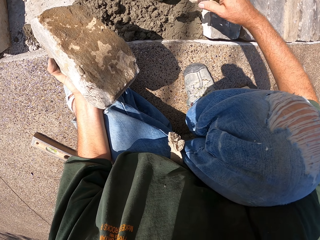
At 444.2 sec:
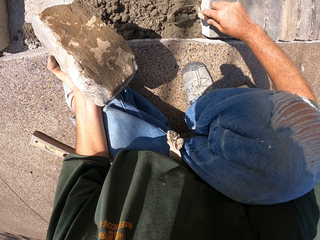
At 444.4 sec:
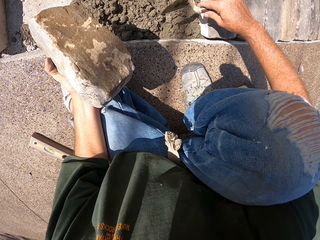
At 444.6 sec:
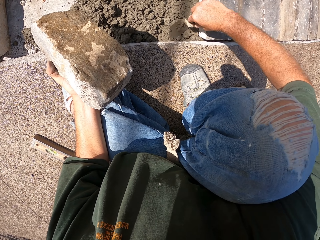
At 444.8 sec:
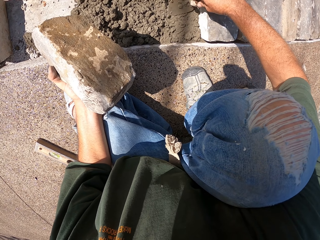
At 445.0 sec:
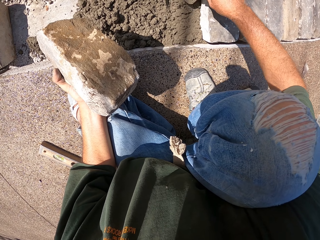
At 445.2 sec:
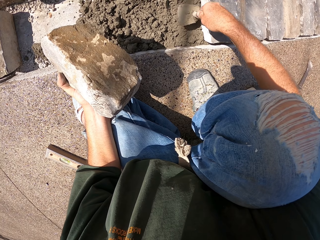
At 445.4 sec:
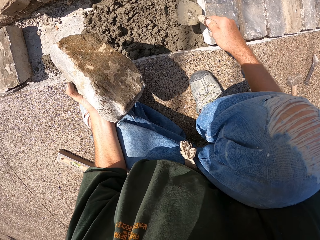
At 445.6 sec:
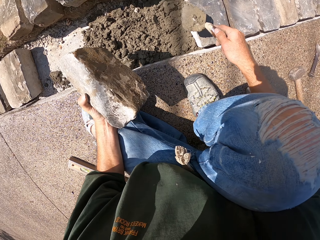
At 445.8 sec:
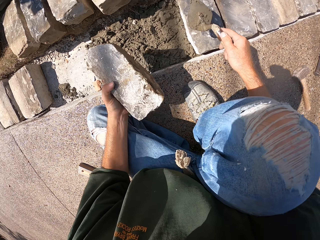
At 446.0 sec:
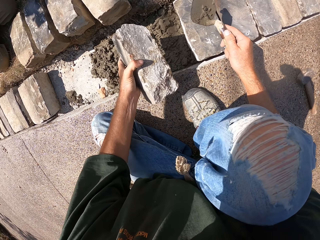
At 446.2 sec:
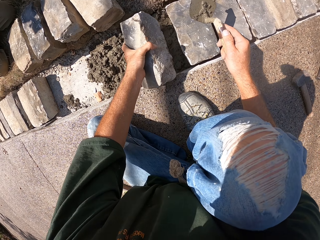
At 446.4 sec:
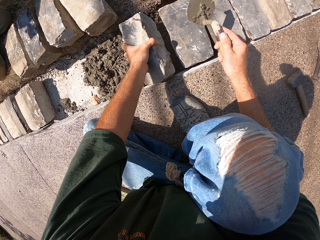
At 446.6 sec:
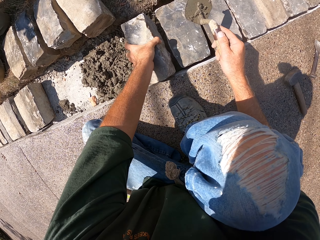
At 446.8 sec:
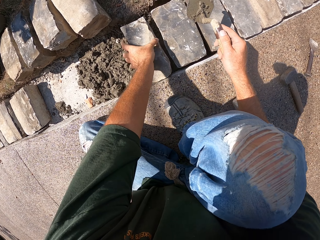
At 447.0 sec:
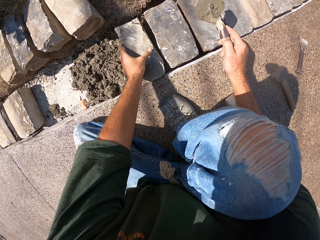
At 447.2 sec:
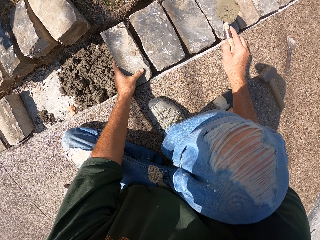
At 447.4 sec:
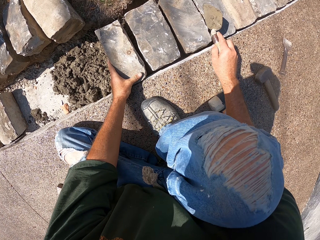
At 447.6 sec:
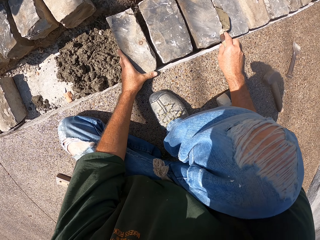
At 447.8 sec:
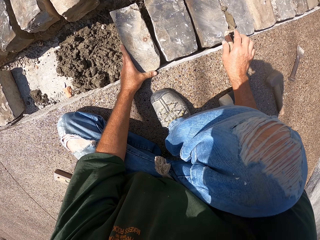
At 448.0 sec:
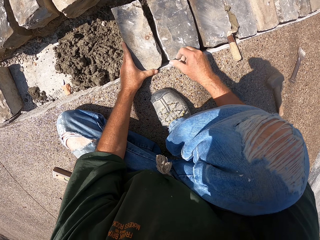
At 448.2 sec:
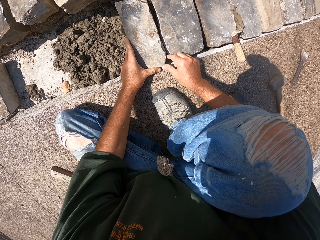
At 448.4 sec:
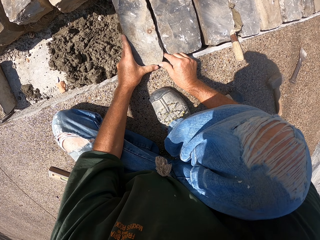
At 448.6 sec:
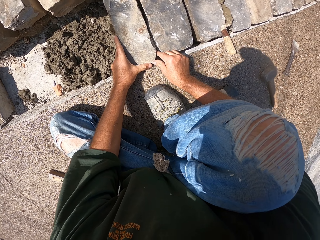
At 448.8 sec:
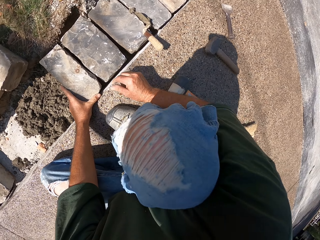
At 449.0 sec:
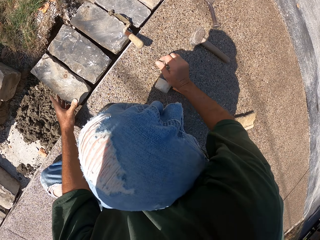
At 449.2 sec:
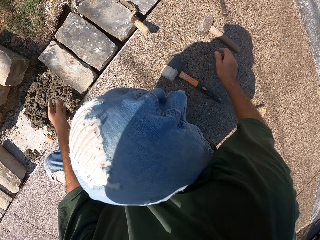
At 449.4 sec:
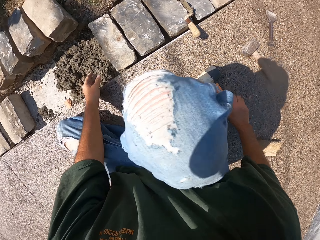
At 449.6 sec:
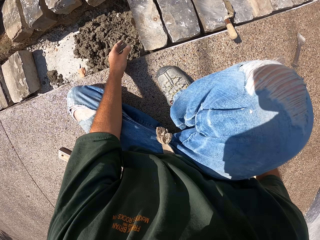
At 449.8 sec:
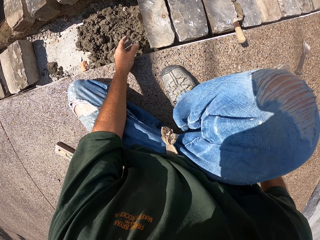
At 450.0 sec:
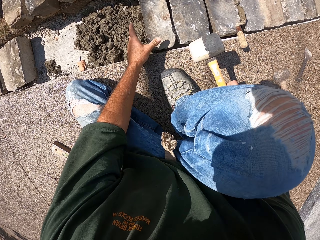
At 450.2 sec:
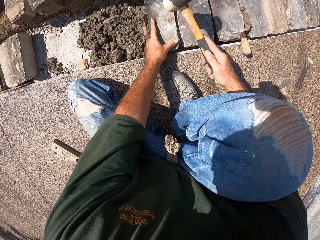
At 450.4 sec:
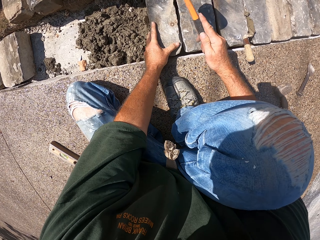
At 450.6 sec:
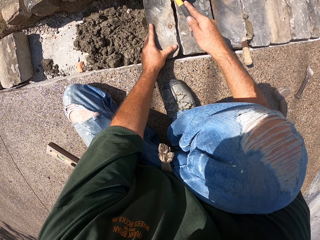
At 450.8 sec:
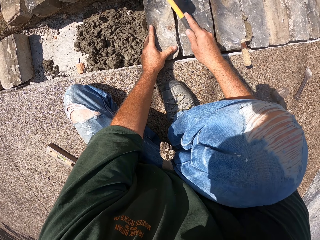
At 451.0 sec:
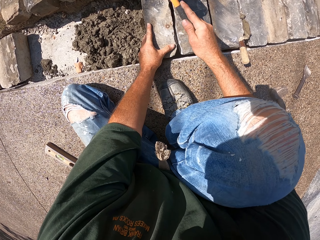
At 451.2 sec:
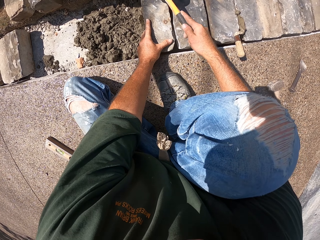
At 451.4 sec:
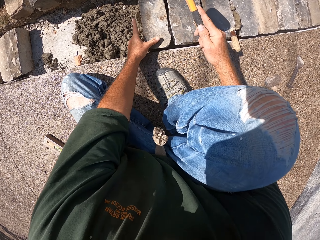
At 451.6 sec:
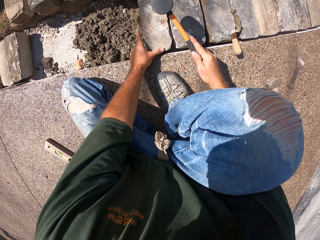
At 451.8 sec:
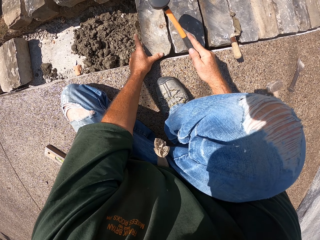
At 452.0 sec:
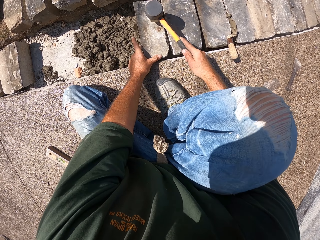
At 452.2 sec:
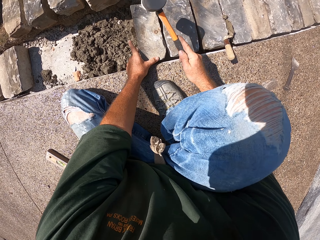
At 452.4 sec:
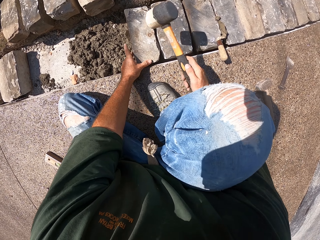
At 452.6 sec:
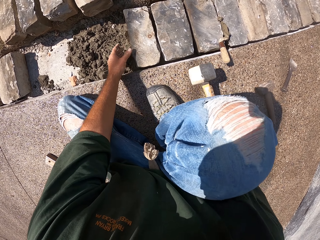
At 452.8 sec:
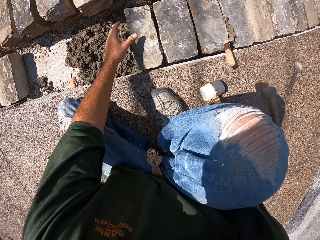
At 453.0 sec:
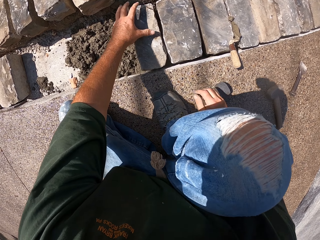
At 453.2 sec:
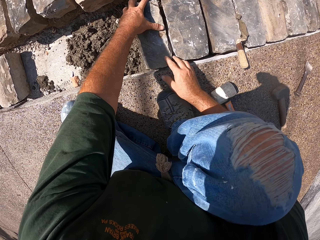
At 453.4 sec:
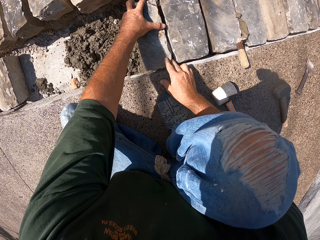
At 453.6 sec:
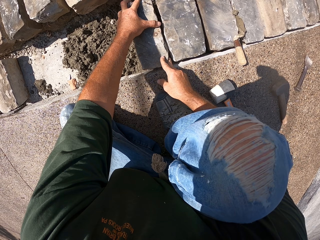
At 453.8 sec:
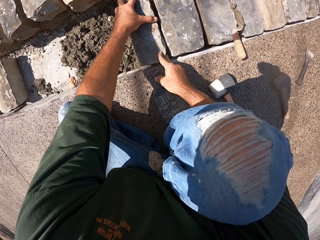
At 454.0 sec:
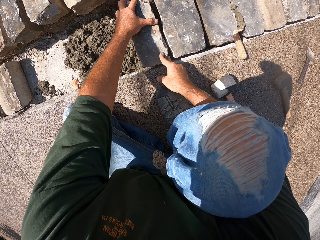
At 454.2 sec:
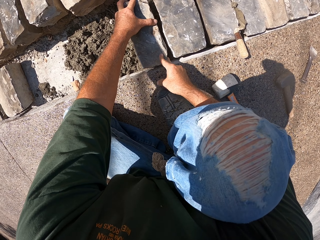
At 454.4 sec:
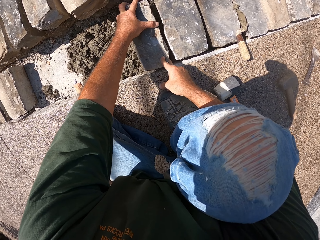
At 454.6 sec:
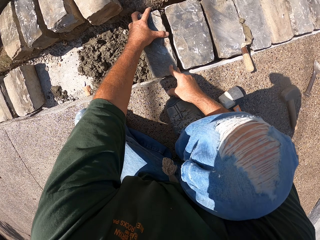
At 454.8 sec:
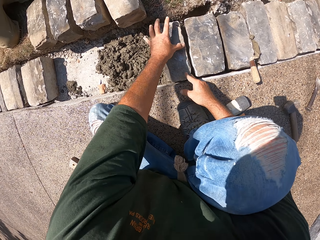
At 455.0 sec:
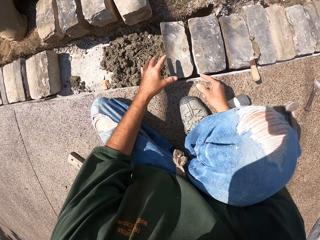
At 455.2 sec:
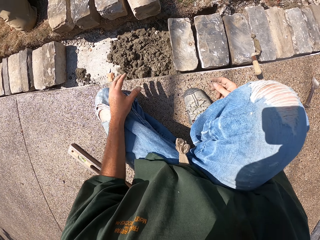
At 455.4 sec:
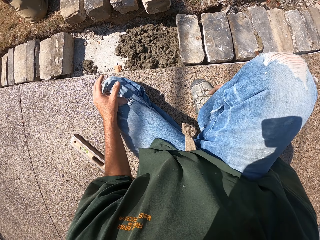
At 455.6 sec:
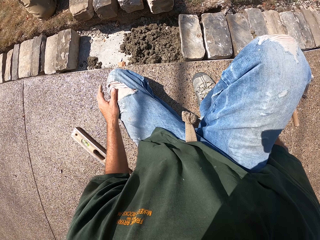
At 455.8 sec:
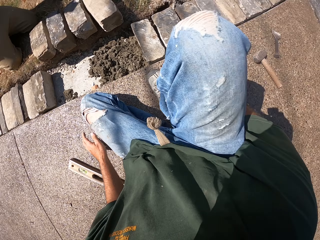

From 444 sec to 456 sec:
The camera wearer puts a stone block on the mortar in the furrow. They put a spoon down. They adjust the stone. They pick up a hammer. They hit the stone block with the hammer. They put the hammer down. They fix the stone block.

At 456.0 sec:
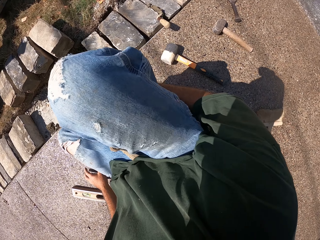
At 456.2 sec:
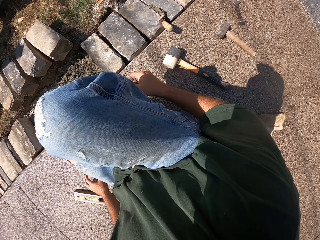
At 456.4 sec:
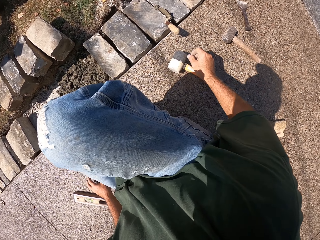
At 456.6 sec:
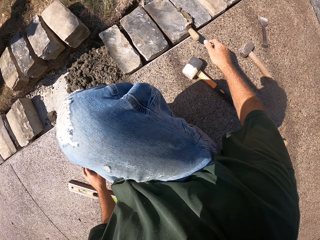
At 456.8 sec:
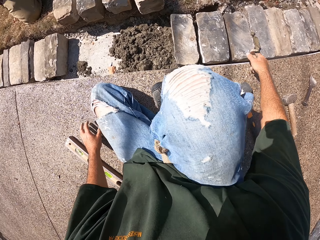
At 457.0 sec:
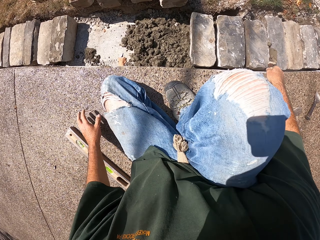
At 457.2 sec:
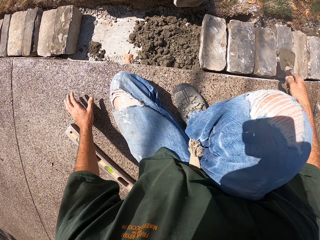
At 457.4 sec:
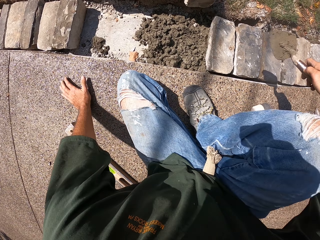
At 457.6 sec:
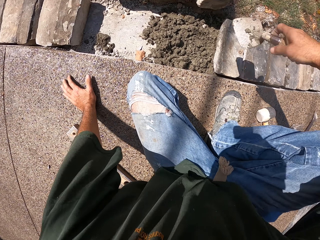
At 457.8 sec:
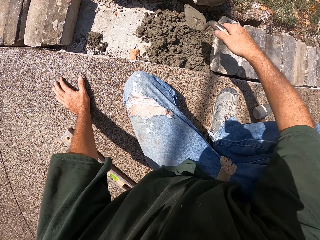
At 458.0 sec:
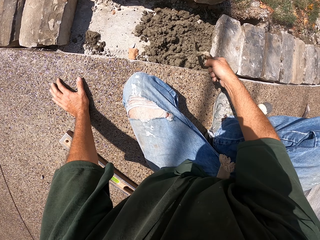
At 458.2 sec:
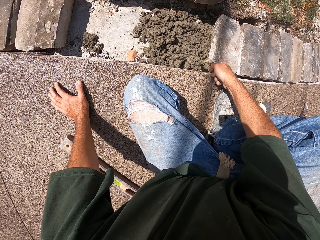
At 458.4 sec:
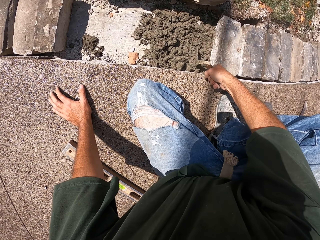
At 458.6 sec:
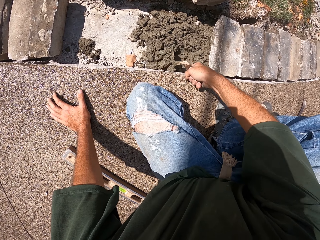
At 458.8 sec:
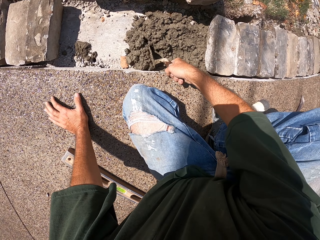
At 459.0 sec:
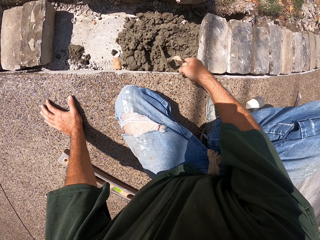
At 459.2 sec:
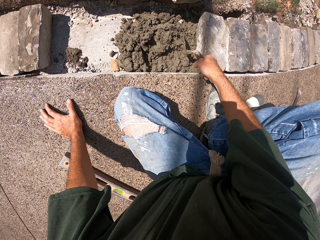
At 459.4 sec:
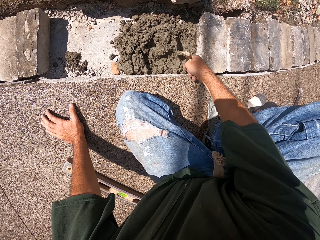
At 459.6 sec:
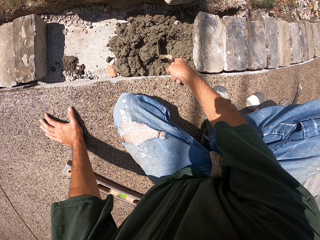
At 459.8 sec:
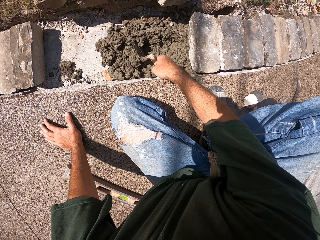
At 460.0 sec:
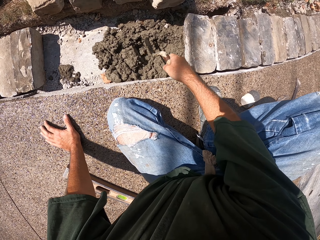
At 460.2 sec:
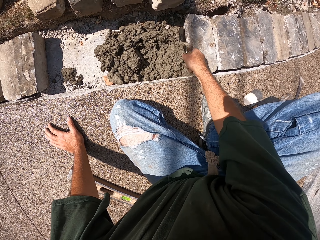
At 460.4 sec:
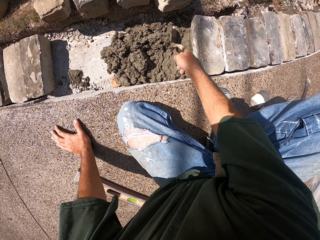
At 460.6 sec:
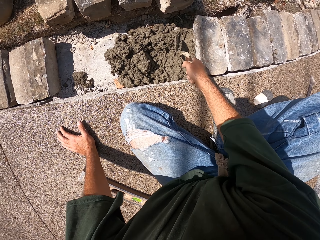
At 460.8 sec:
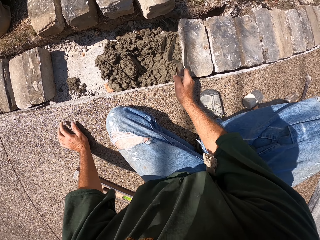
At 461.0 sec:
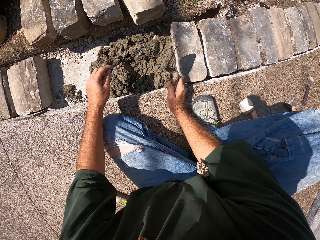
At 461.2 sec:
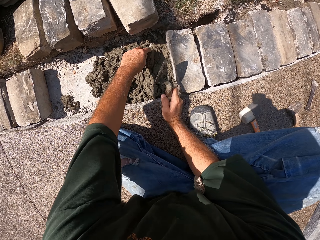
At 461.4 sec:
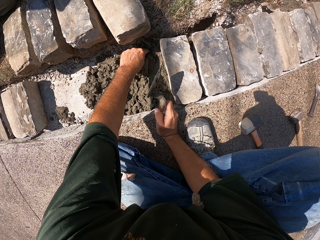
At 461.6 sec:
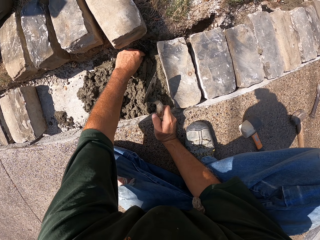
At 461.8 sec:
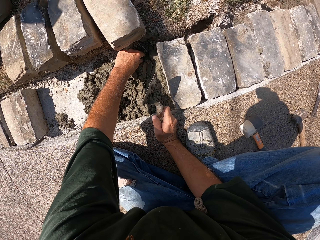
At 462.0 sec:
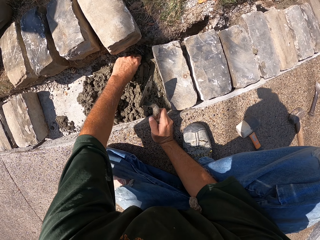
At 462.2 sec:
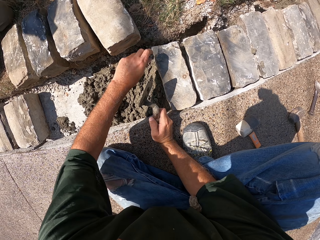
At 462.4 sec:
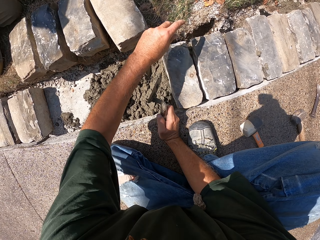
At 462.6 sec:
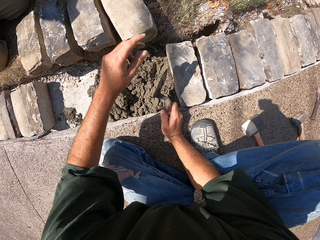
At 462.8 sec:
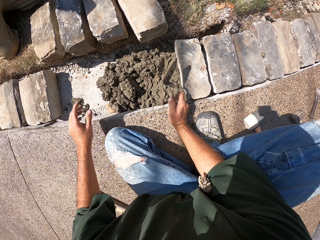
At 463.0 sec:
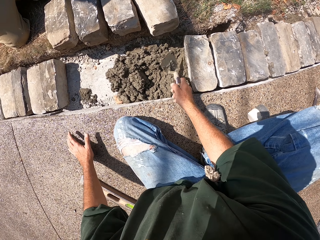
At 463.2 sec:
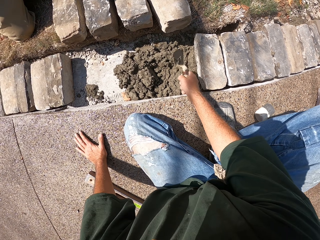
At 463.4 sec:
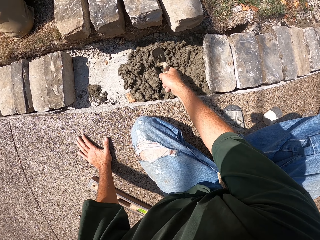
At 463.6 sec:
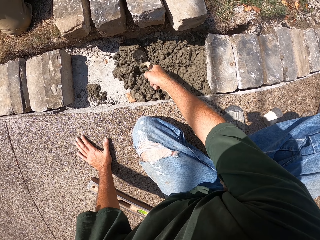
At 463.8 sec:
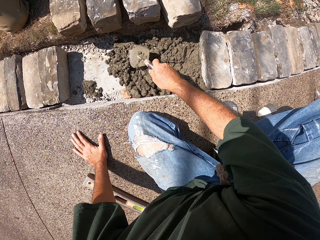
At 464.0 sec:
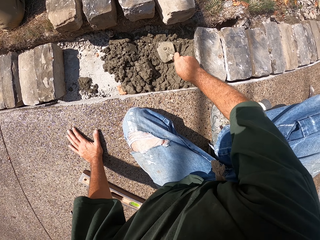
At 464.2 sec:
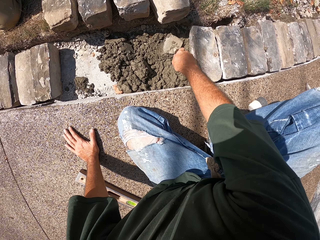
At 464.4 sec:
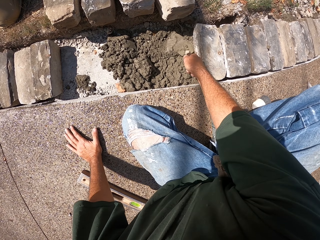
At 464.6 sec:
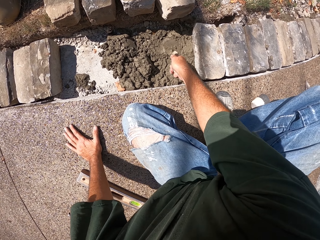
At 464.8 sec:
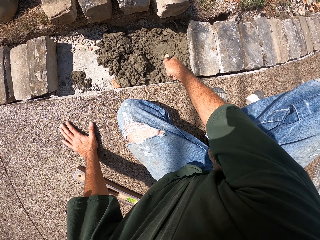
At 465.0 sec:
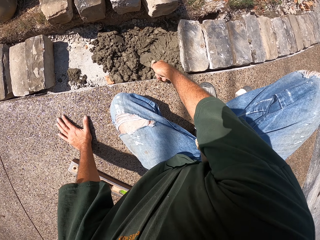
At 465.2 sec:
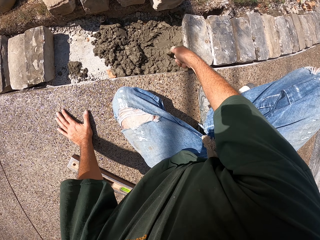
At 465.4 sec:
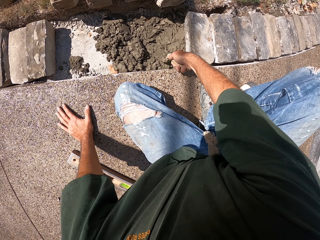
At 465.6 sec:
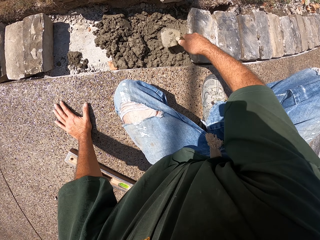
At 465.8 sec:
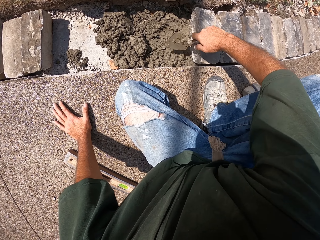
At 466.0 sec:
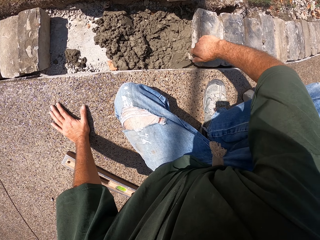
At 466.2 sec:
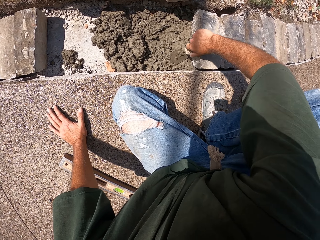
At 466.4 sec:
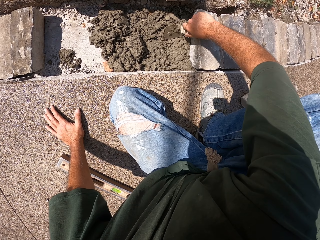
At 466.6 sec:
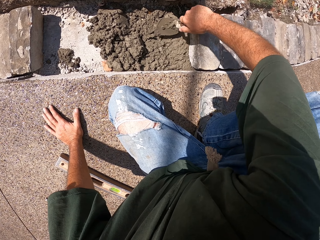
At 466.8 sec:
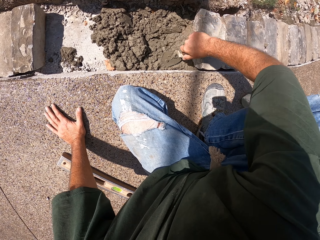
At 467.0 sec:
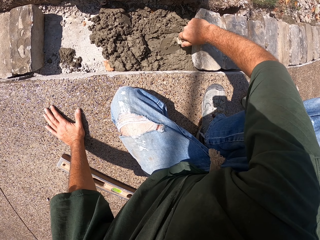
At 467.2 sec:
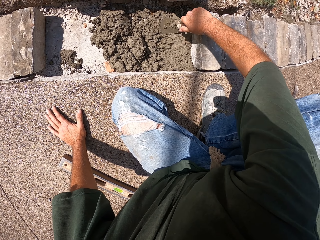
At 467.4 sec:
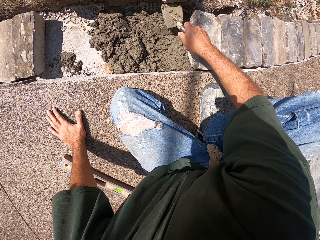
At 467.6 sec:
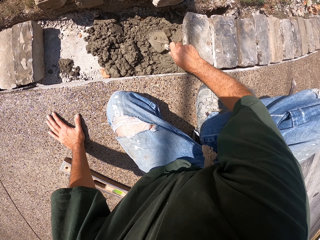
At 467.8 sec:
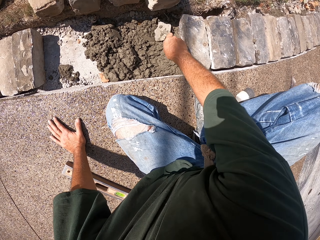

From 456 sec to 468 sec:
The camera wearer takes a trowel or spoon. They spread mortar in the furrow with the trowel.
